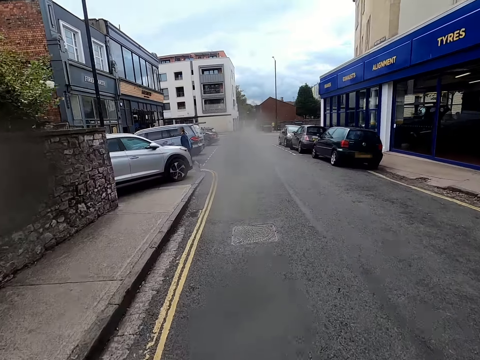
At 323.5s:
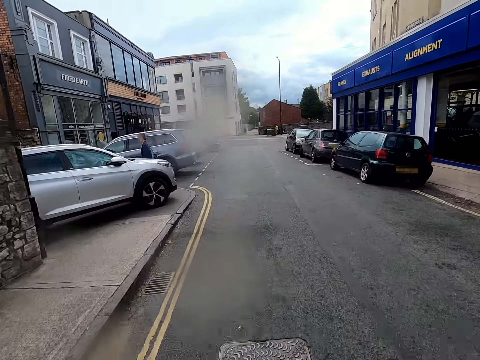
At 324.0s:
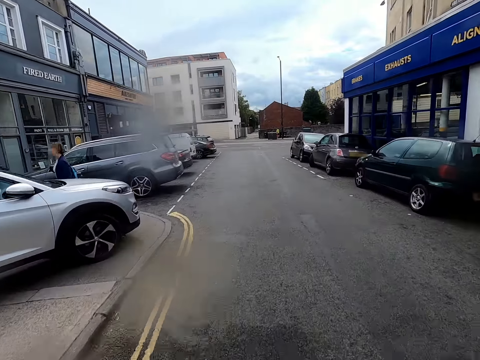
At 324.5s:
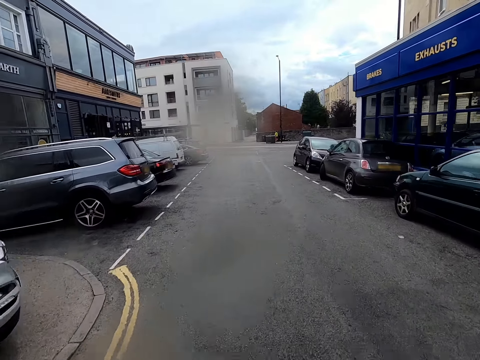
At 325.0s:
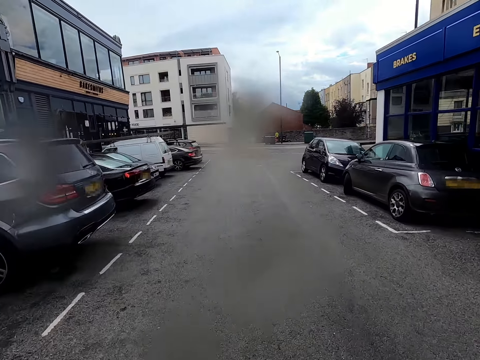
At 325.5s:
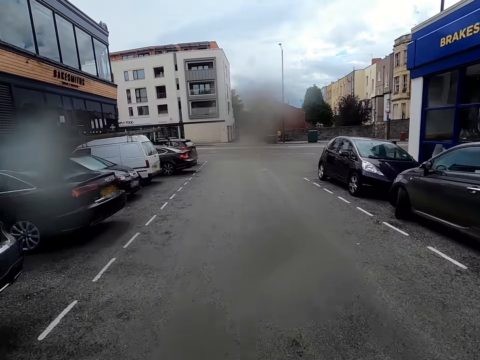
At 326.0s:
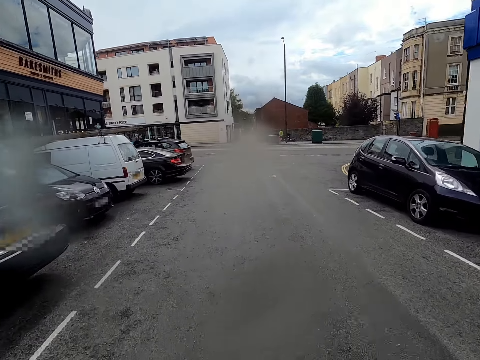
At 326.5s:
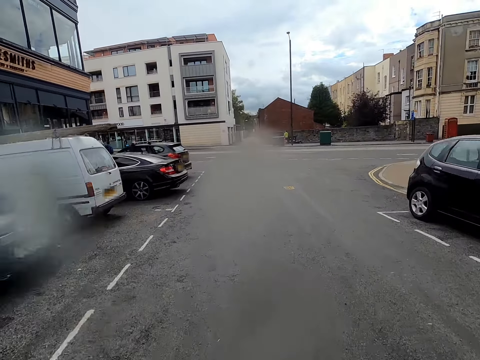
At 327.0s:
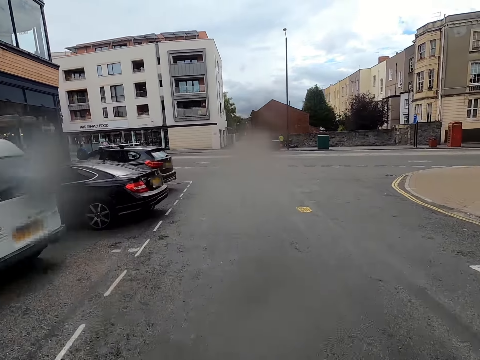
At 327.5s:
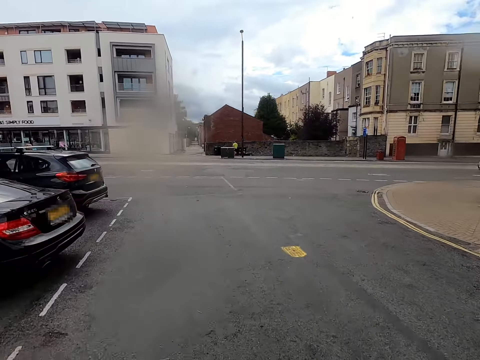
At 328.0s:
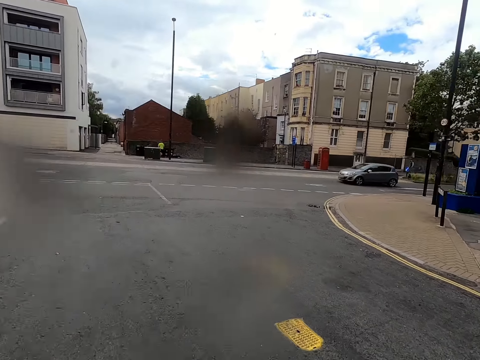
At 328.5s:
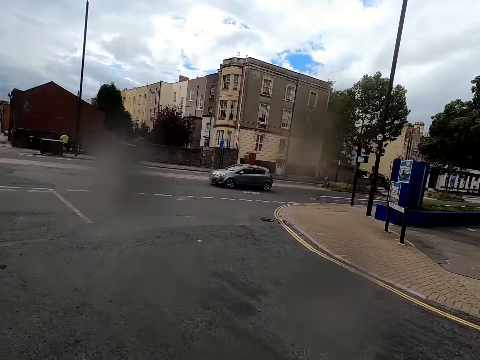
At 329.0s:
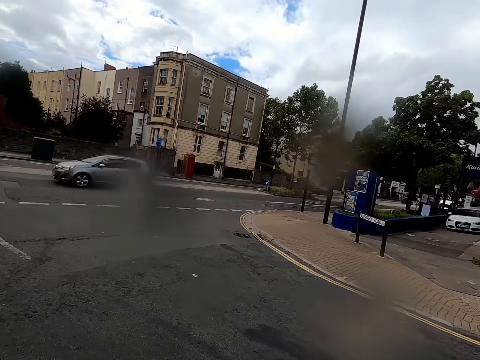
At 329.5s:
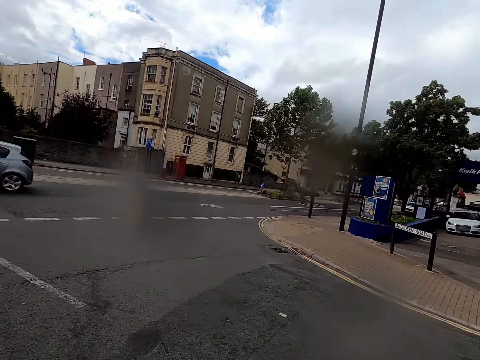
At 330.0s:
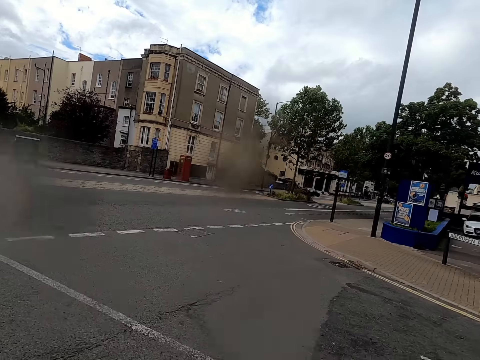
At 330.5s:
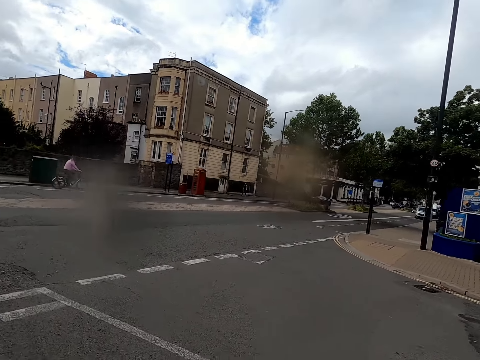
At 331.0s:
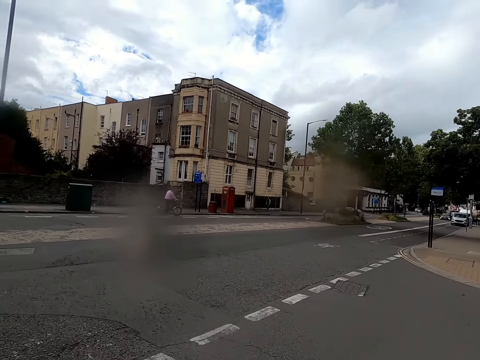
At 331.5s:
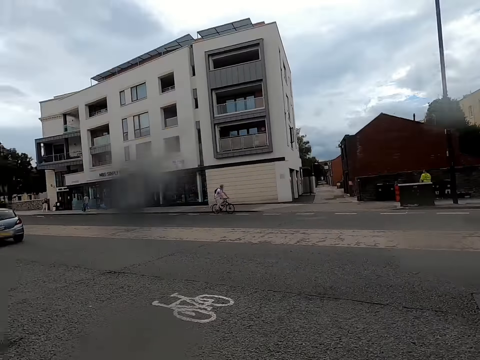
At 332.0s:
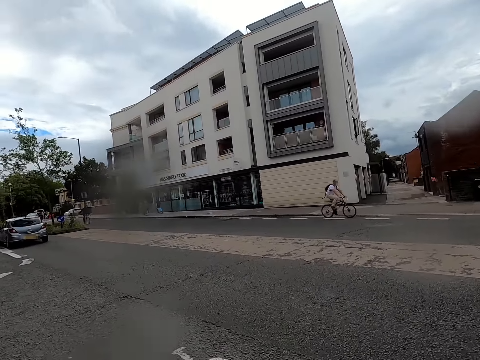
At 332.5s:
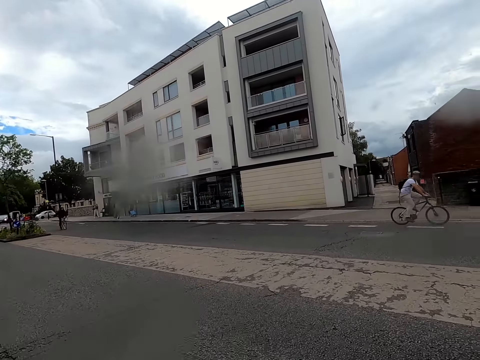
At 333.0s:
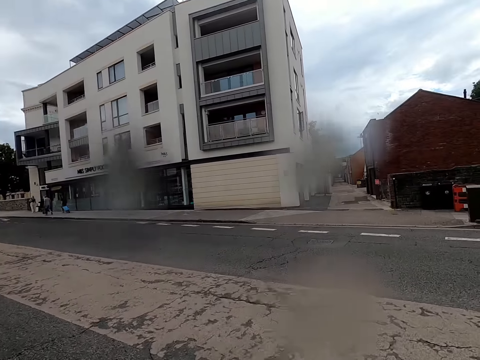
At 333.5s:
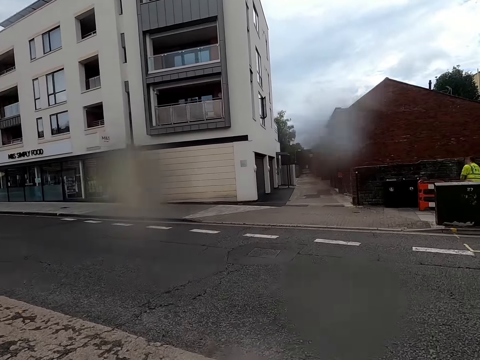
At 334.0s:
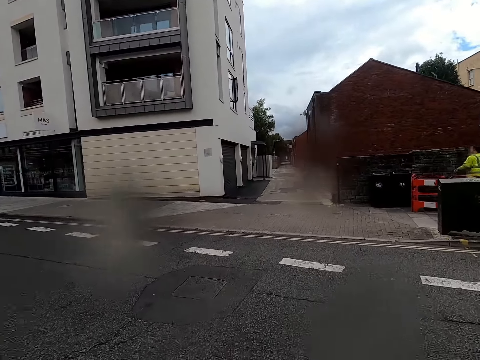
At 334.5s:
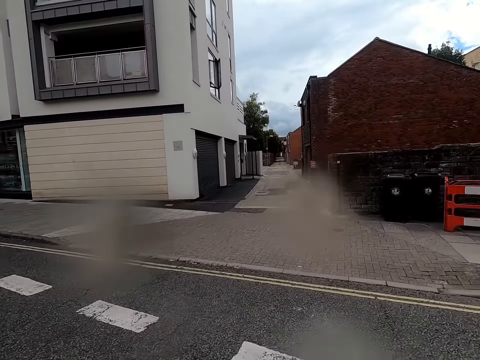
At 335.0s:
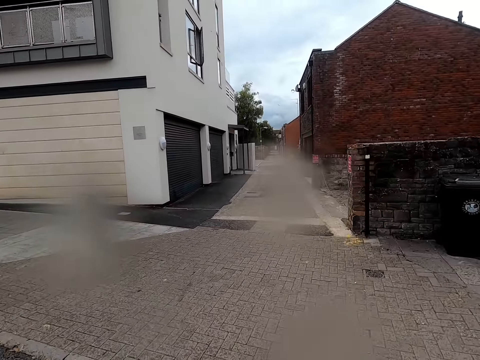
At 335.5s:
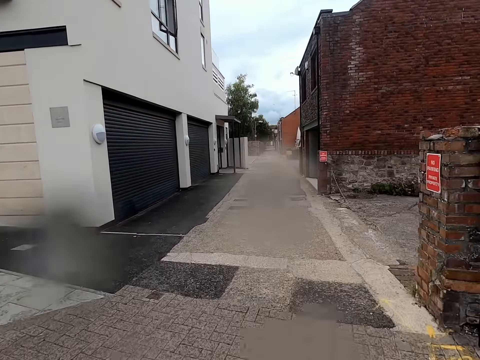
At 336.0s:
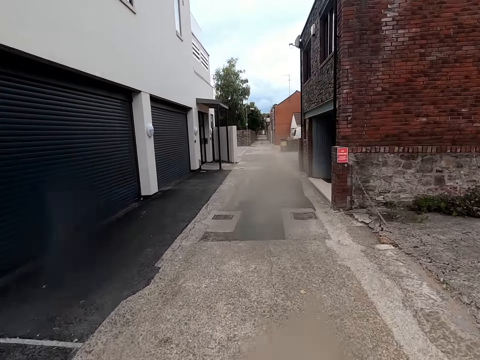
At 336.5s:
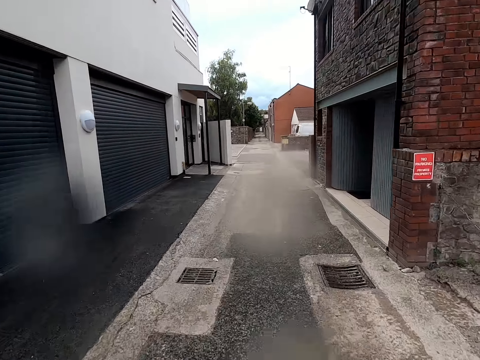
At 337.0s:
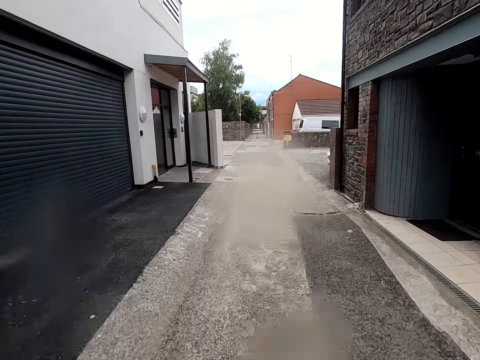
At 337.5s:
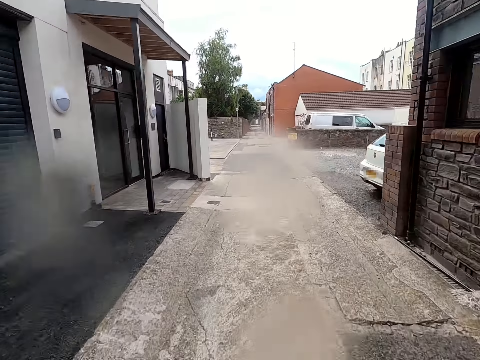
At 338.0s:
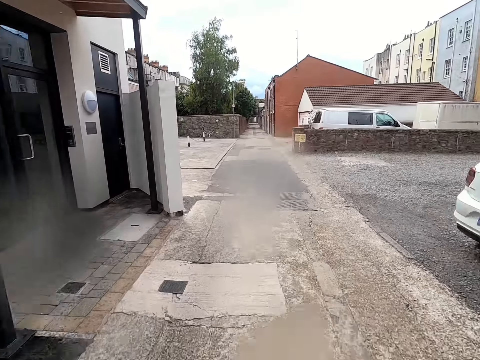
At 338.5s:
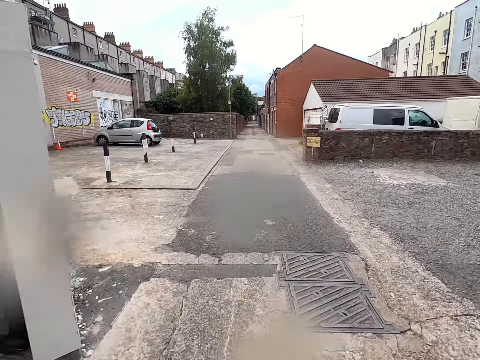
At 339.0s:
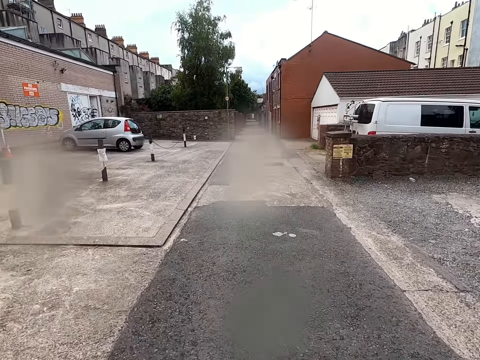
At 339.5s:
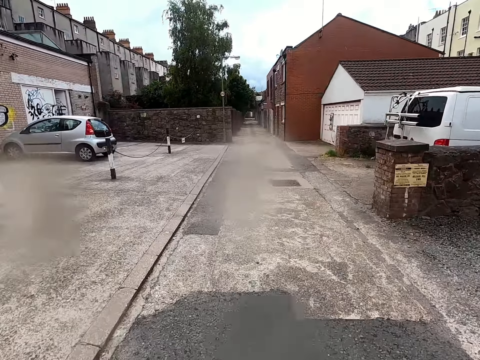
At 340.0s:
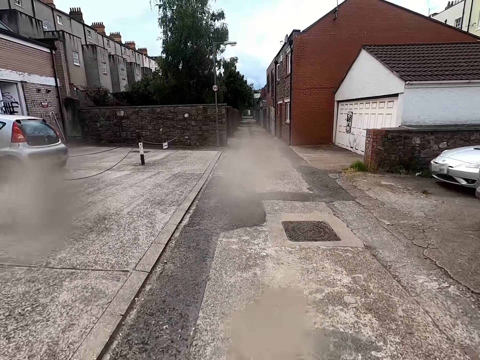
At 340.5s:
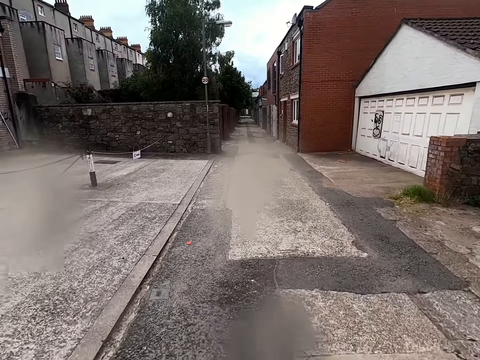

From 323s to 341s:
A lady walks around a parking lot. The camera wearer rides a bicycle on the road. A man rides a bicycle on the road. The camera wearer looks left and right of the road. They cycle across the road. Another man rides a bicycle on the road. The camera wearer rides the bicycle on the crosswalk or sidewalk.

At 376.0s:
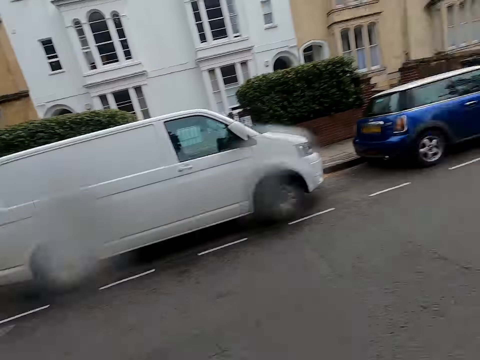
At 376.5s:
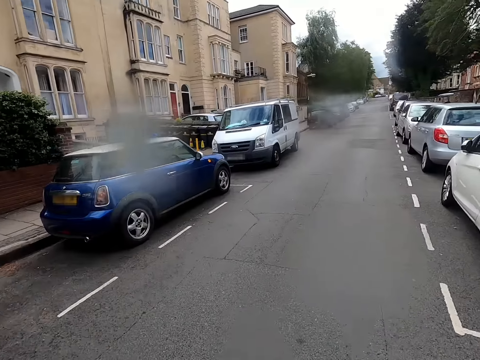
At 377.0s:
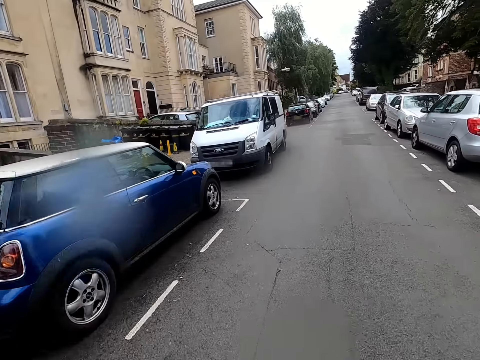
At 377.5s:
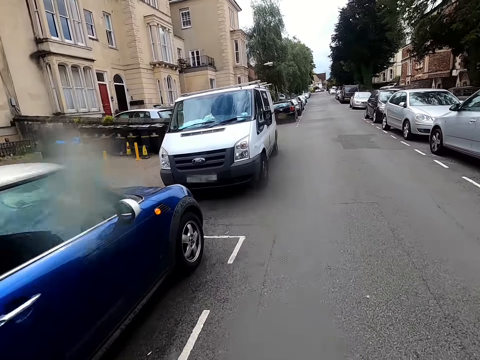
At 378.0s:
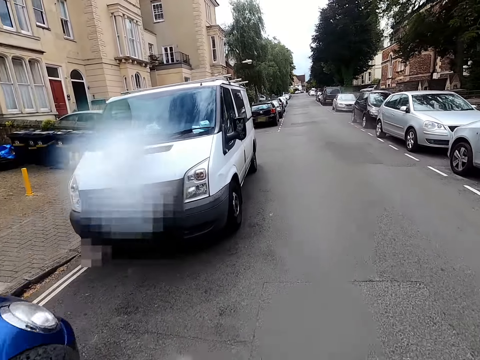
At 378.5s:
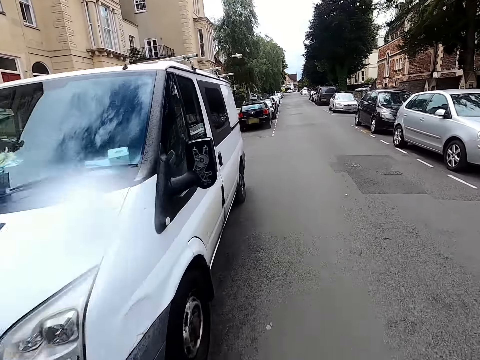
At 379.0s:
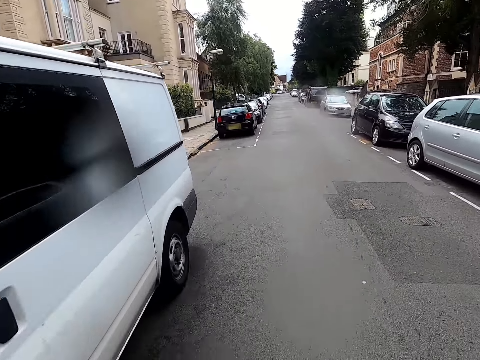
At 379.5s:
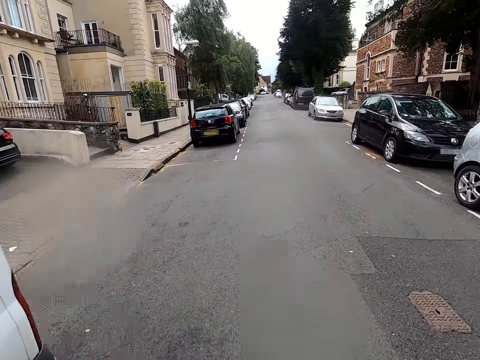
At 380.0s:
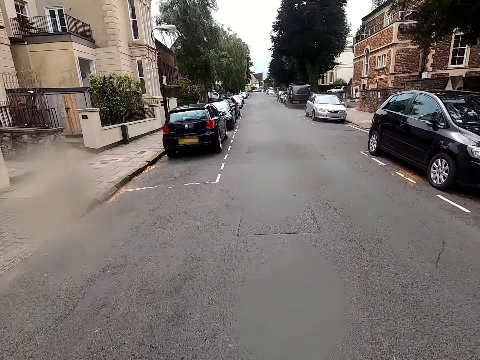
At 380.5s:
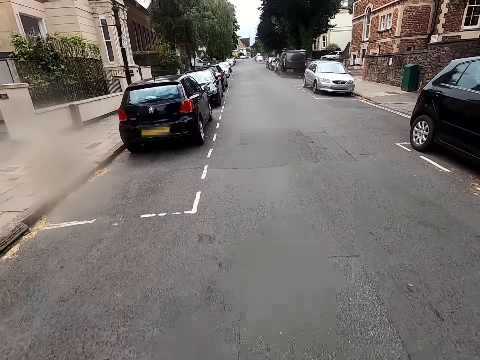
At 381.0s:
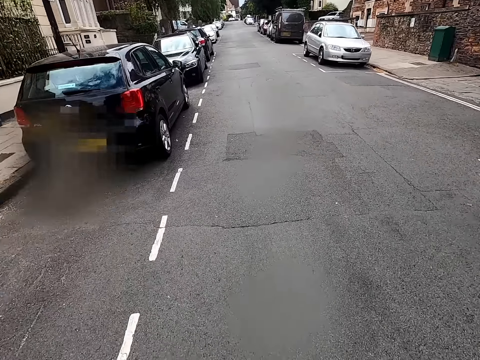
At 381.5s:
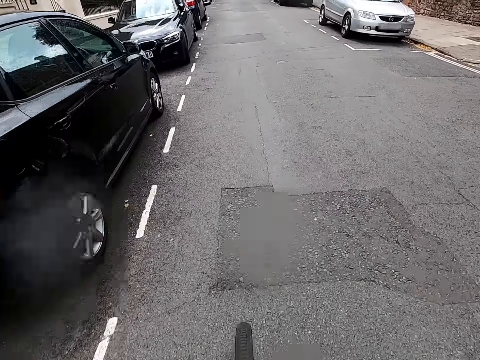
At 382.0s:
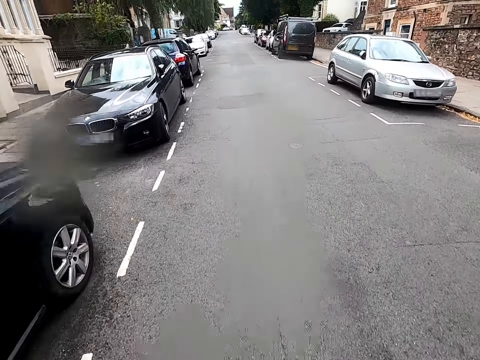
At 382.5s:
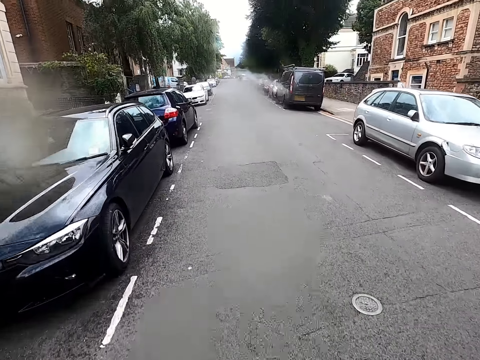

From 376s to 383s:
The camera wearer looks left and right of the road. They ride a bicycle on the road.

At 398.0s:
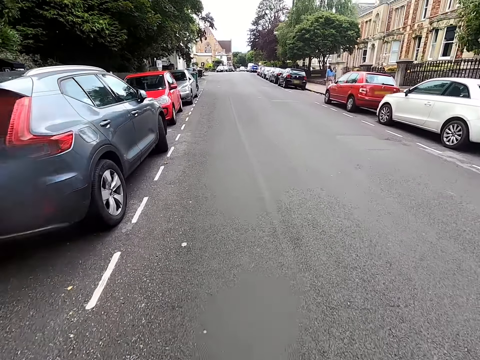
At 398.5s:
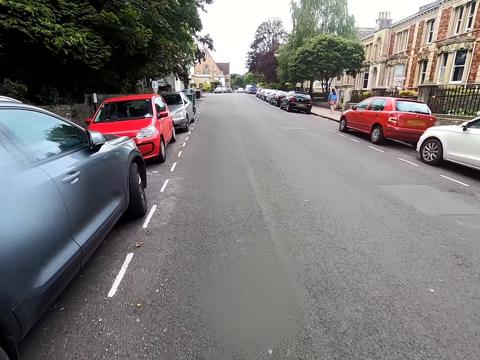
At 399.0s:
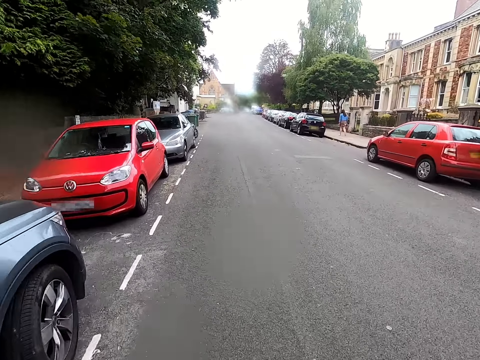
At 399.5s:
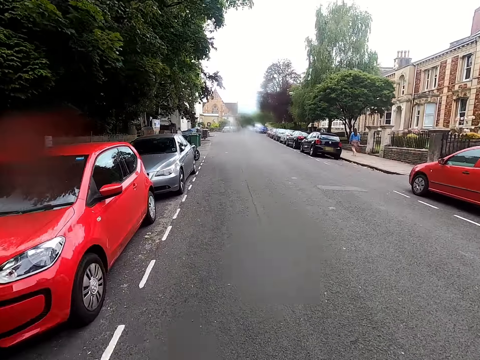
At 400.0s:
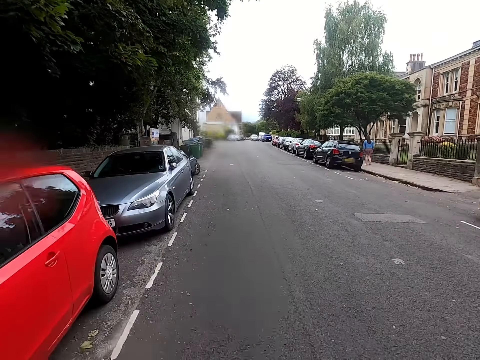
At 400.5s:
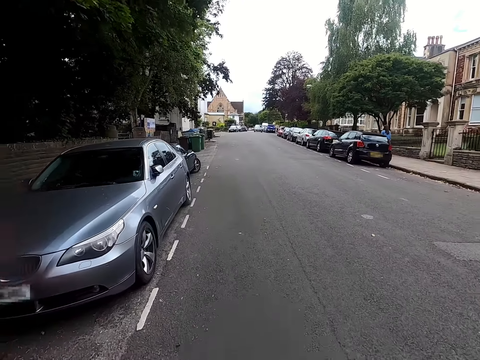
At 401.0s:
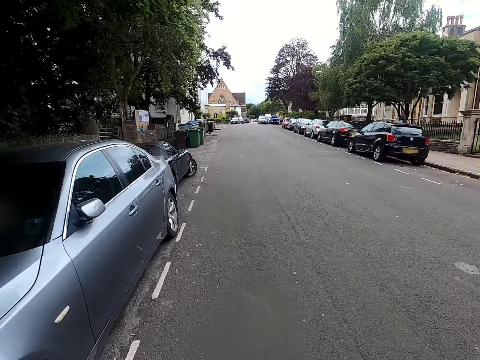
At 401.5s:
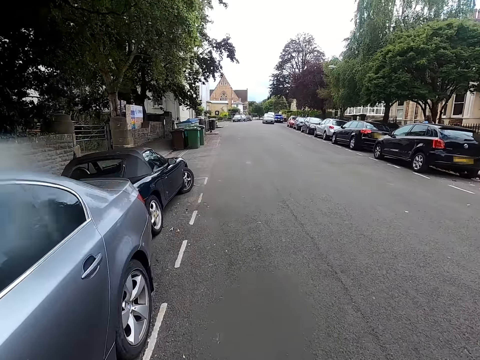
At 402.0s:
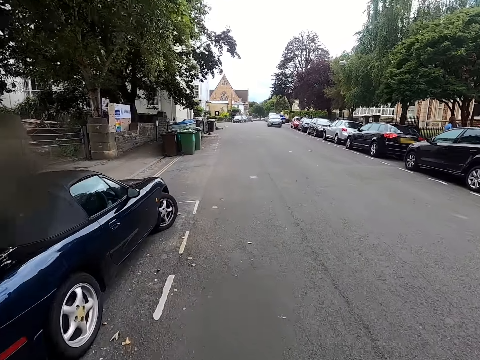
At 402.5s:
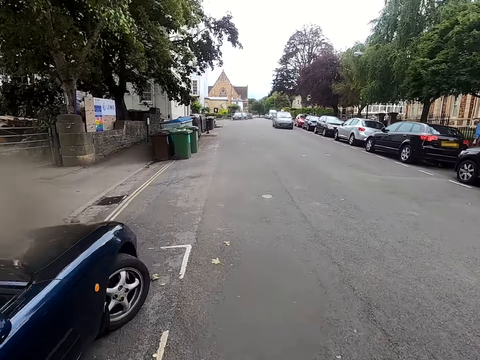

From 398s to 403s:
A lady walks around a sidewalk.
